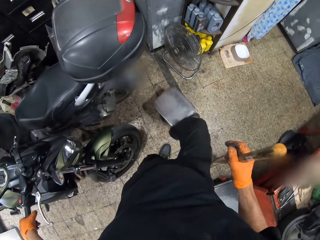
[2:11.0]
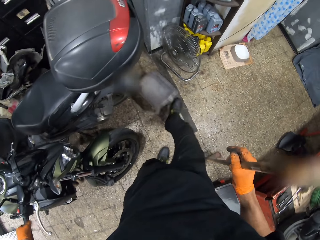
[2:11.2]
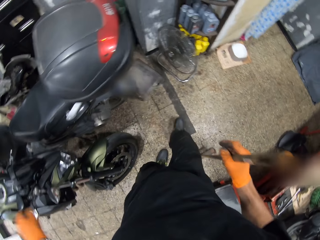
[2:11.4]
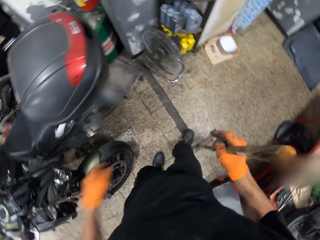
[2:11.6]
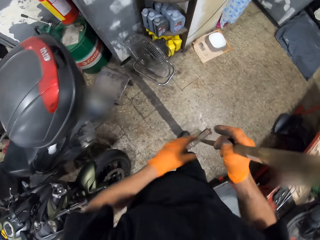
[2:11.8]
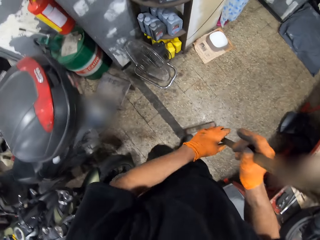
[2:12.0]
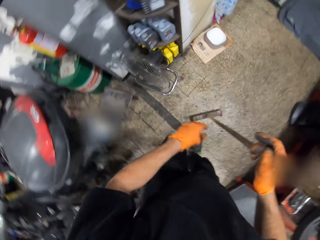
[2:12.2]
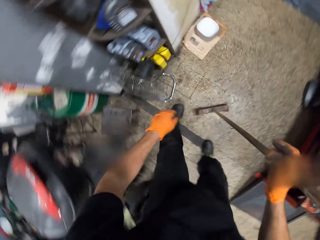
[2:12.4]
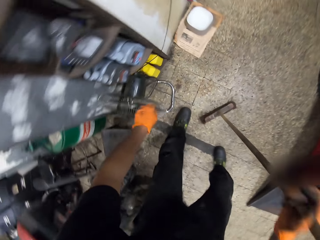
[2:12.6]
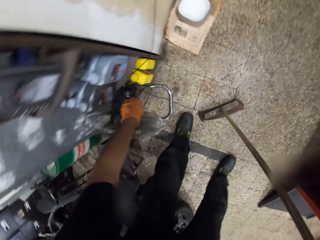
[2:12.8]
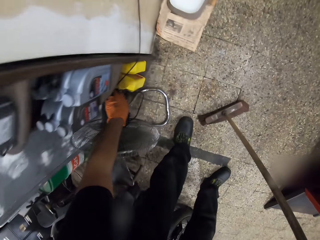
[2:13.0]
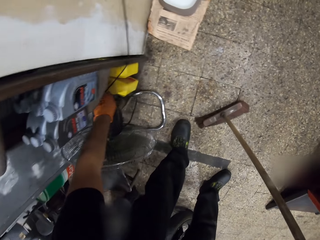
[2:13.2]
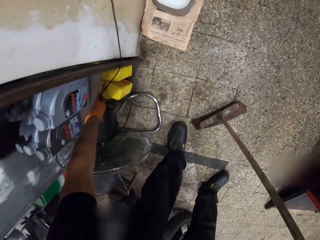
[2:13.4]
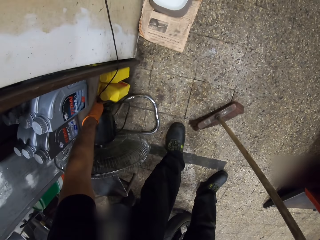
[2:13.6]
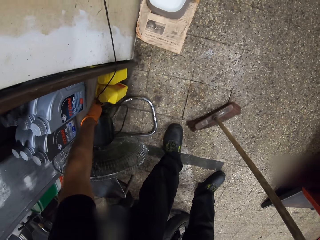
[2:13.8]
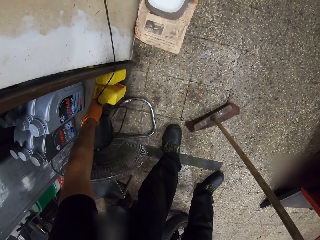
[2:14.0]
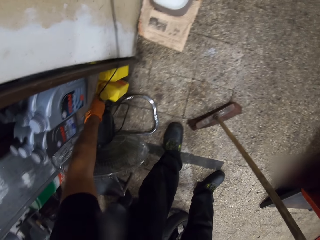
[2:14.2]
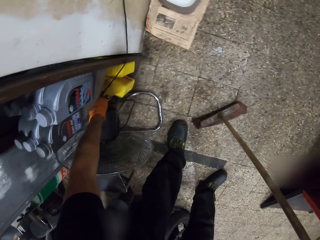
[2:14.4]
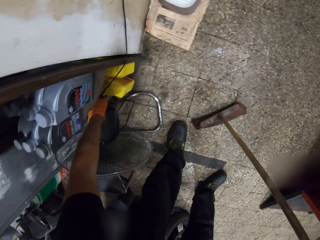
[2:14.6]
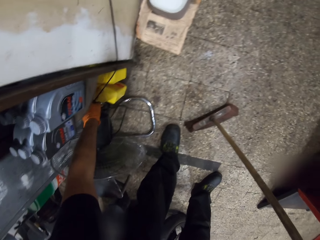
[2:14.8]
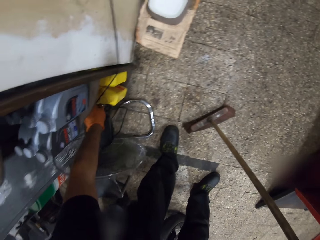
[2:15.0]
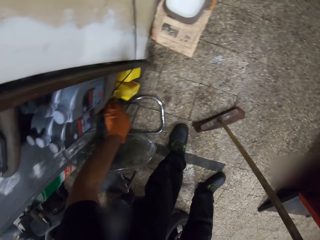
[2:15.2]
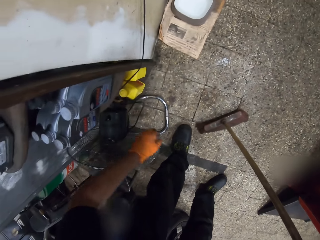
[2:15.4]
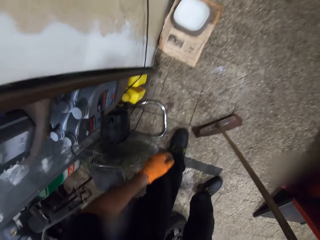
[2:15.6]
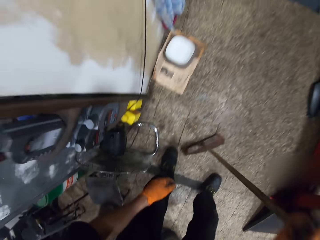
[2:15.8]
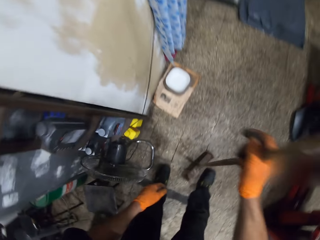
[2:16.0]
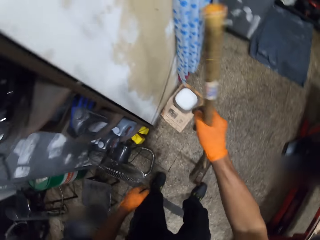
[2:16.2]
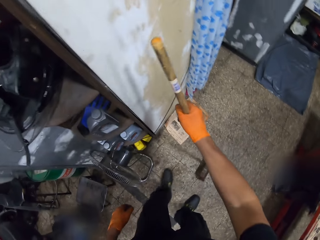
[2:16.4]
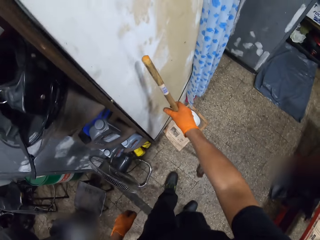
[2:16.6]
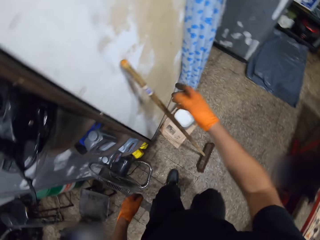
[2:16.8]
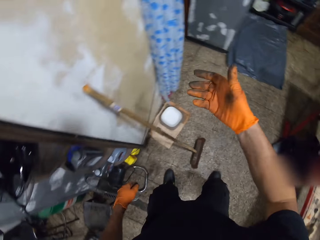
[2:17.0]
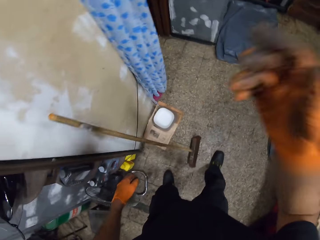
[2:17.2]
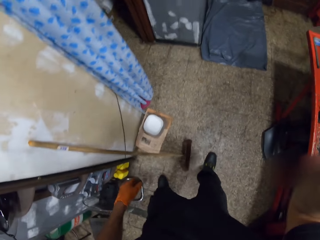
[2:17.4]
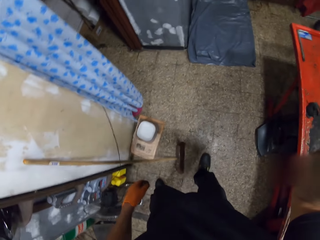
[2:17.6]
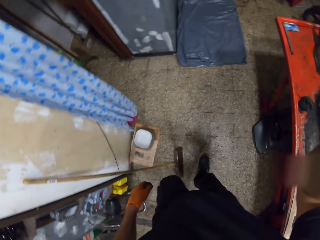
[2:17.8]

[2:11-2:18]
The camera wearer pushes the stool on the ground with his right foot. He holds the broom in his right hand. He touches a container with his left hand. He places the broom against the wall with his right hand. He lifts up his right hand.
